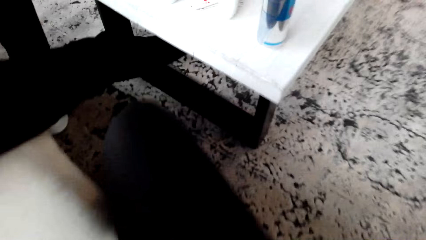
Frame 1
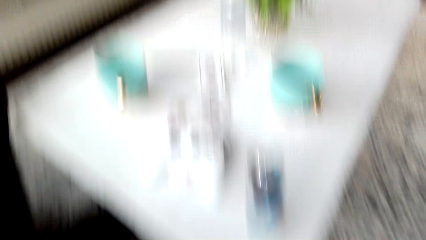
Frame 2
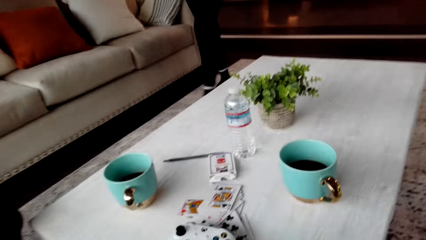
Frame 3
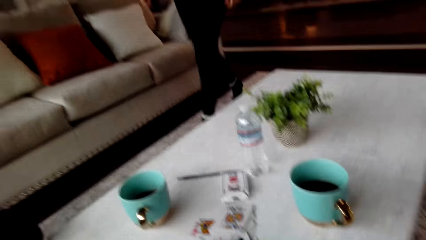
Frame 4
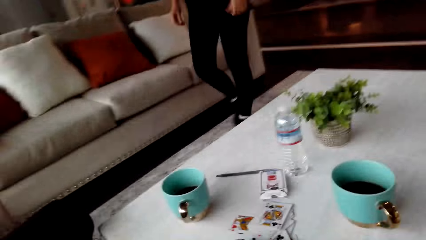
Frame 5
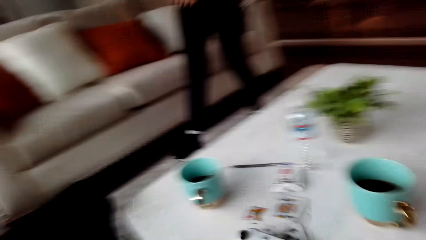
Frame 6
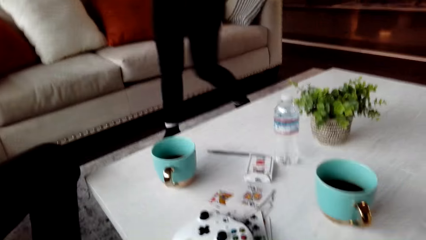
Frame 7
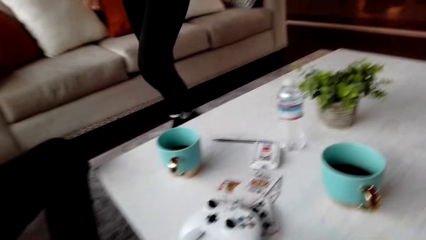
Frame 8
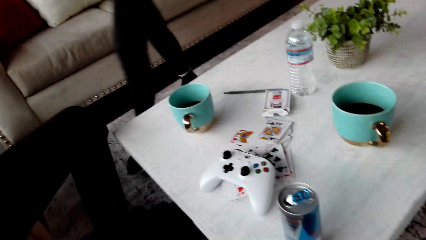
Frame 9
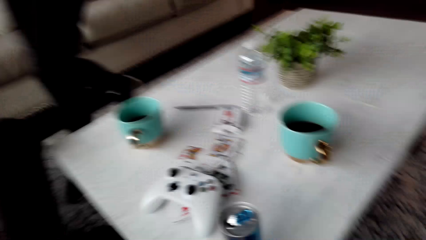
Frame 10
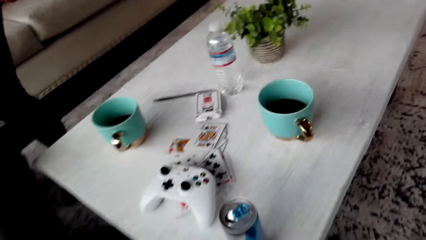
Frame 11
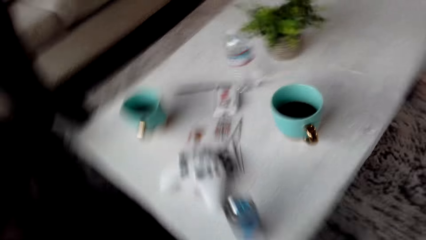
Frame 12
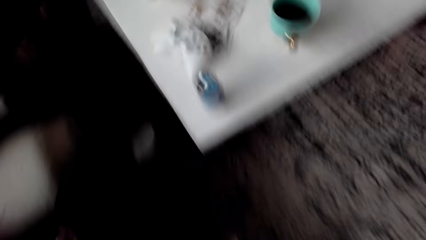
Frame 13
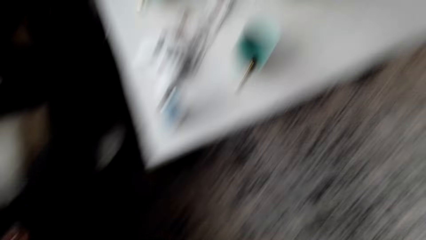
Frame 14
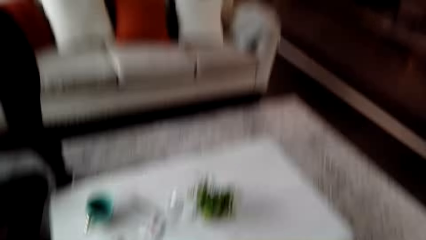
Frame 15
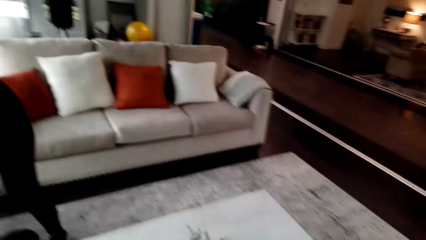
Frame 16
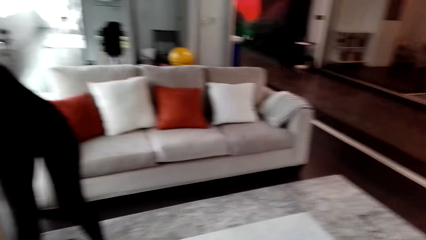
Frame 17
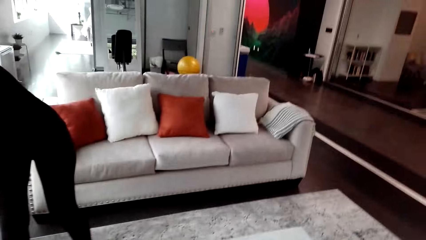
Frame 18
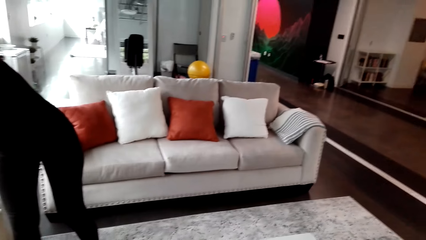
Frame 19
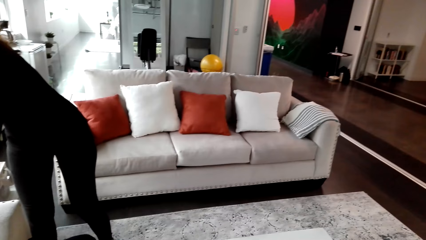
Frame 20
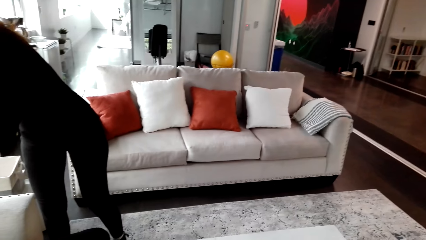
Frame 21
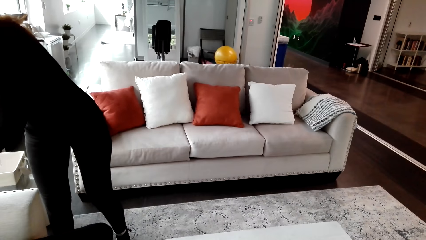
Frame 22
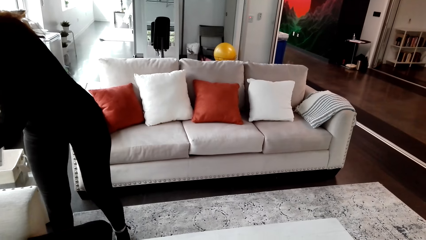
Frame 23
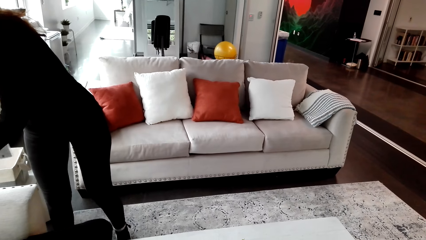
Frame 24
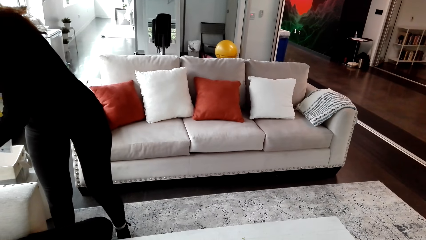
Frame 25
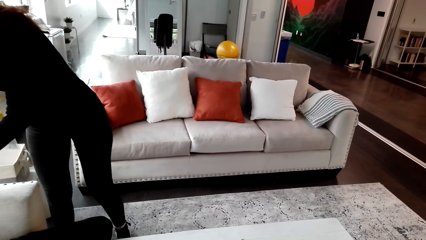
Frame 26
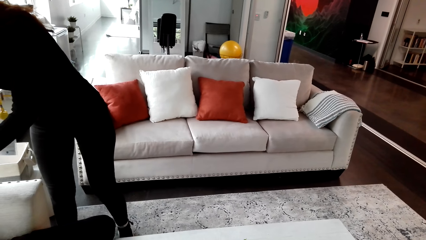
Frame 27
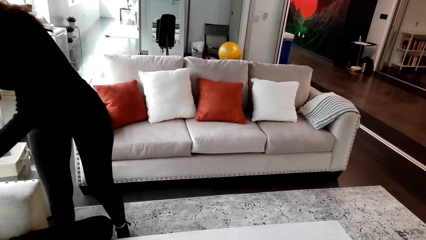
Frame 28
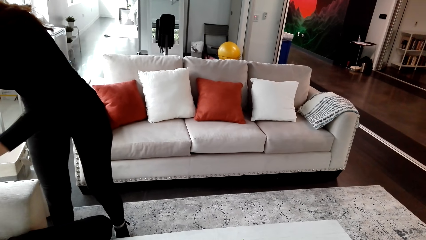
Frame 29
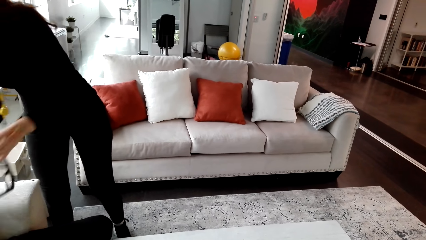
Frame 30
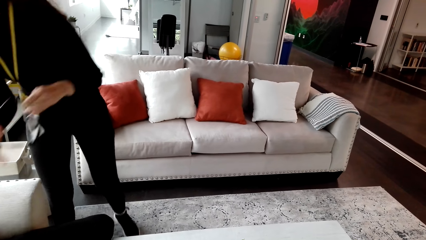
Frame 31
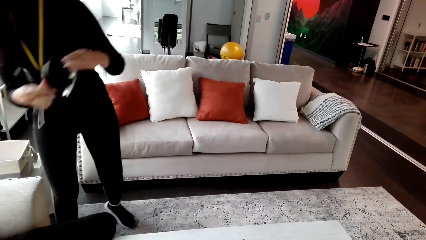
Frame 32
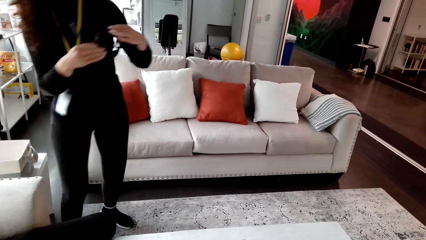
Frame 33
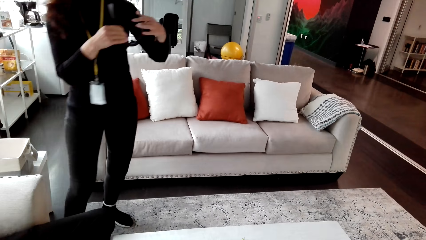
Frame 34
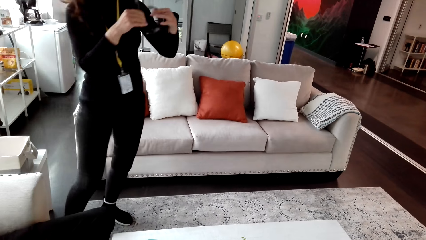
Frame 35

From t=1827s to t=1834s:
The camera wearer is standing up.
